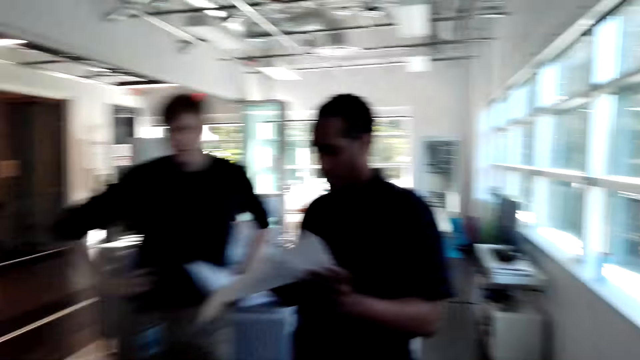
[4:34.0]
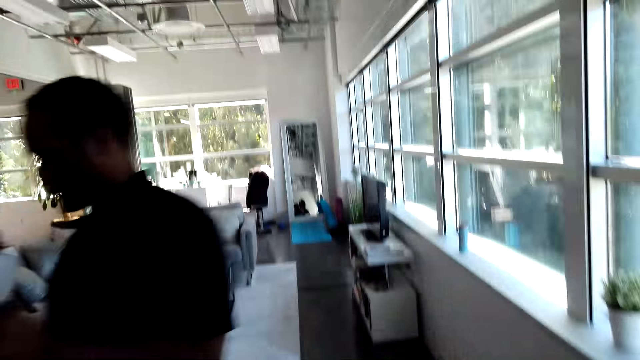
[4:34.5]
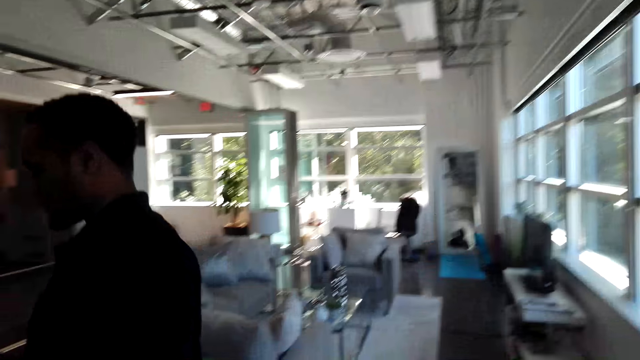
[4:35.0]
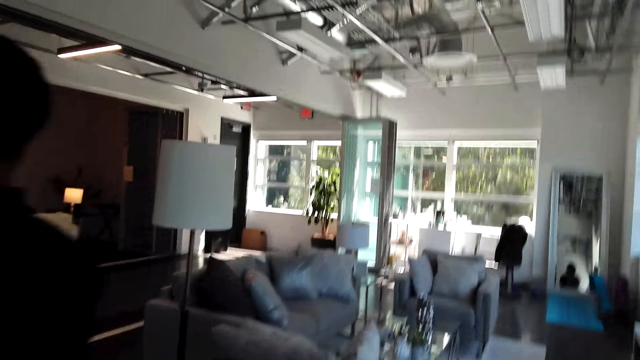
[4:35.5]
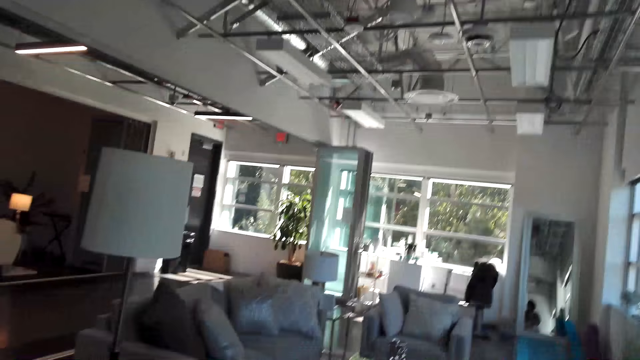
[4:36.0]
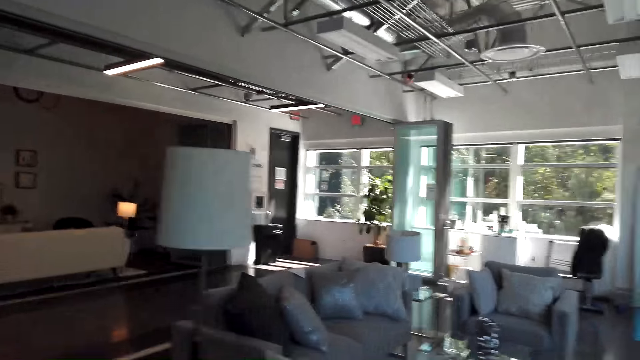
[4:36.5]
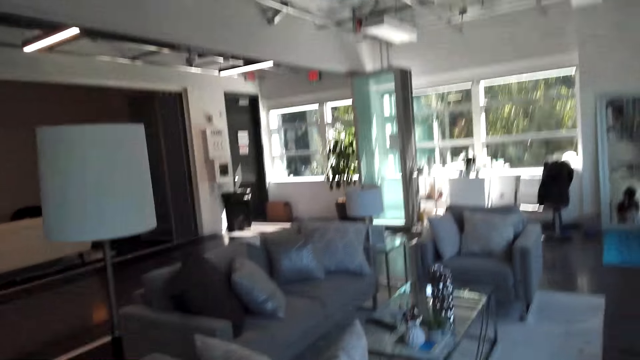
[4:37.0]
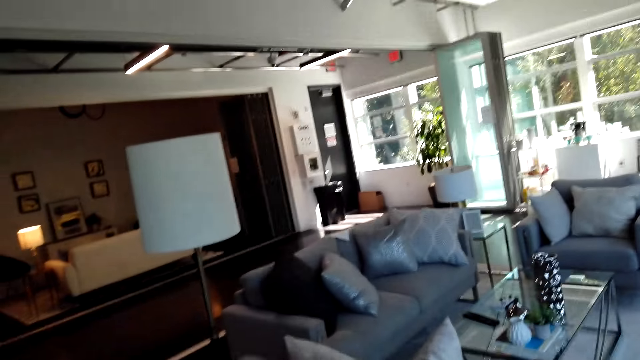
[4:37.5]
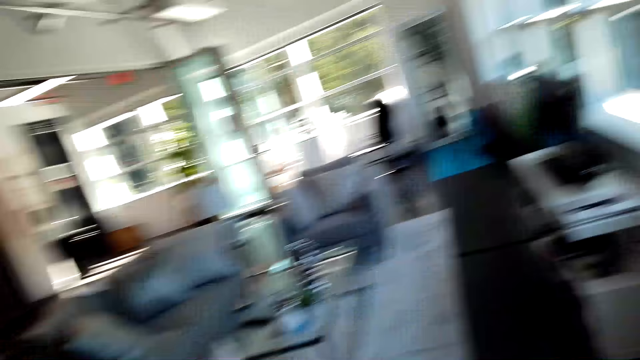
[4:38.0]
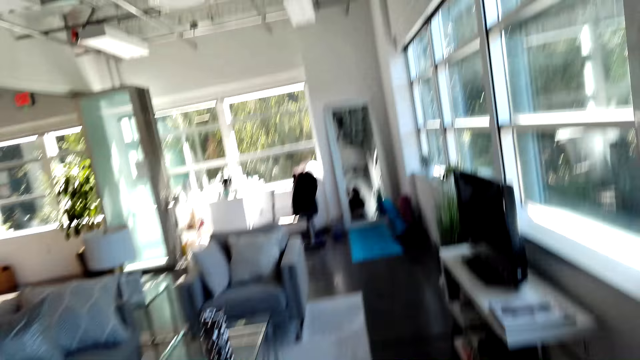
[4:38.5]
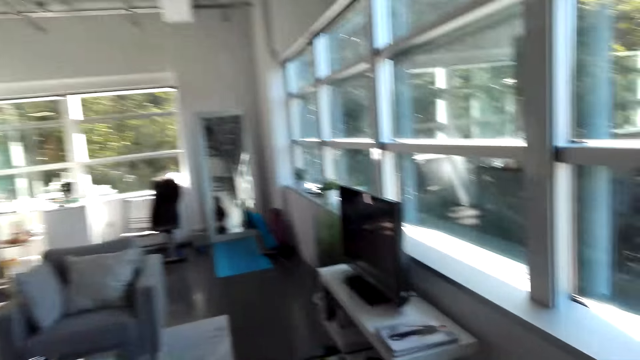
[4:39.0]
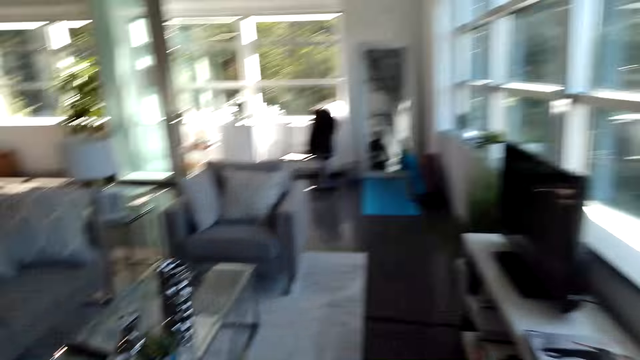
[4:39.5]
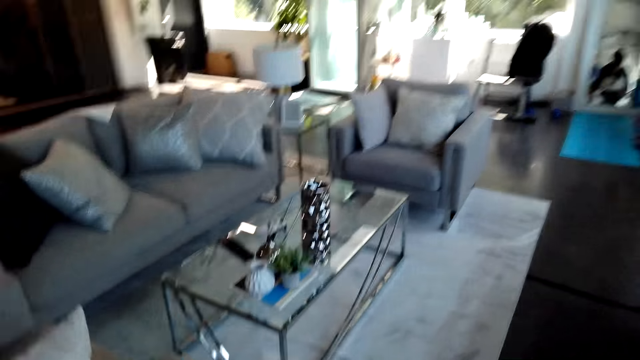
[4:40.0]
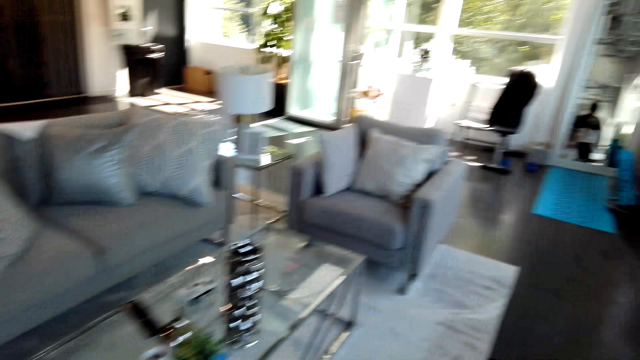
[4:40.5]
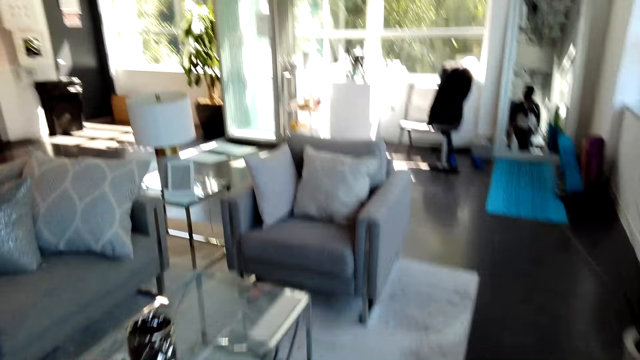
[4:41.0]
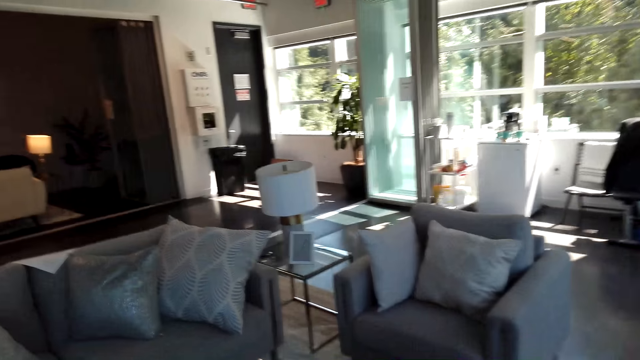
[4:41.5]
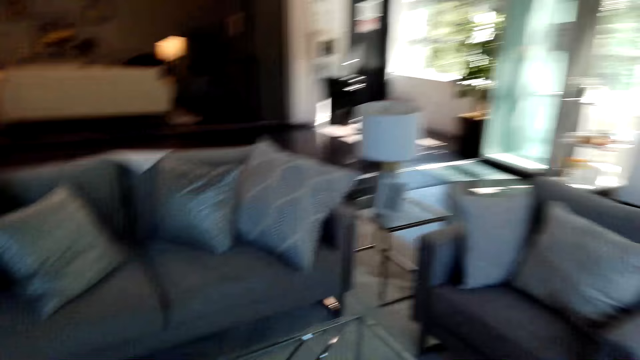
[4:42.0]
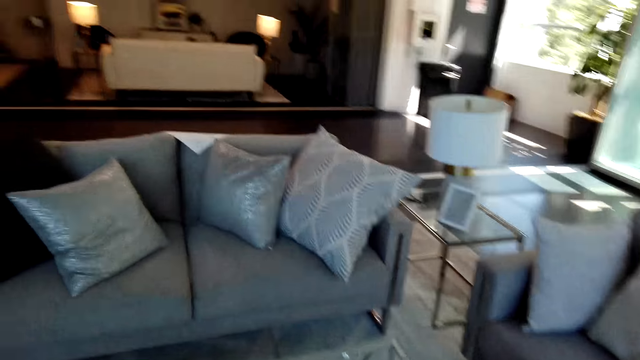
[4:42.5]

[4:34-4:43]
A man flips a paper. The camera wearer walks forward. They look around the room.

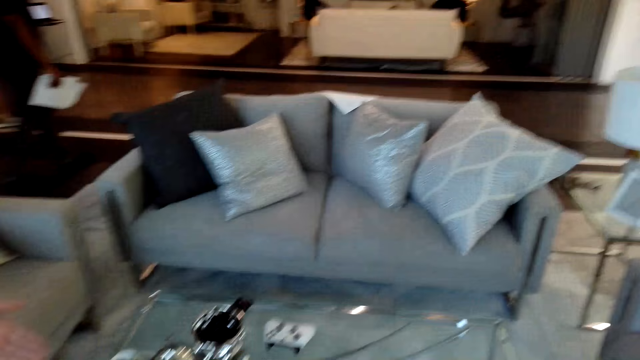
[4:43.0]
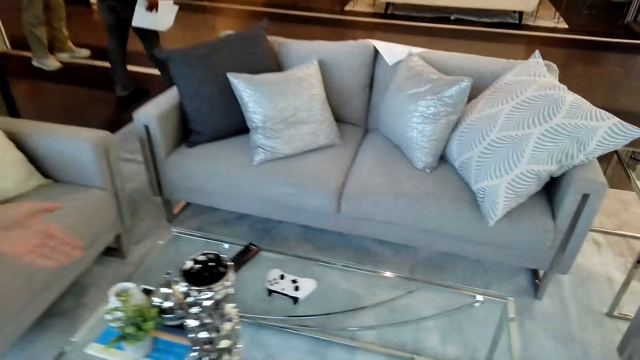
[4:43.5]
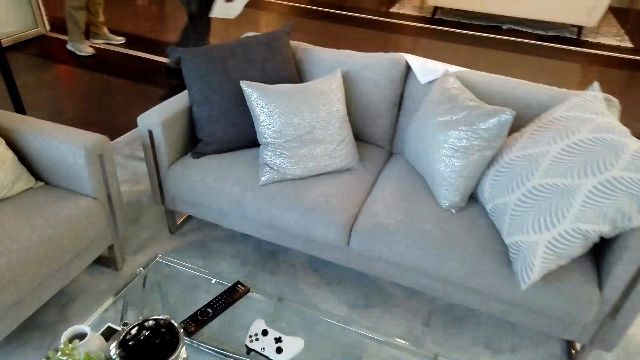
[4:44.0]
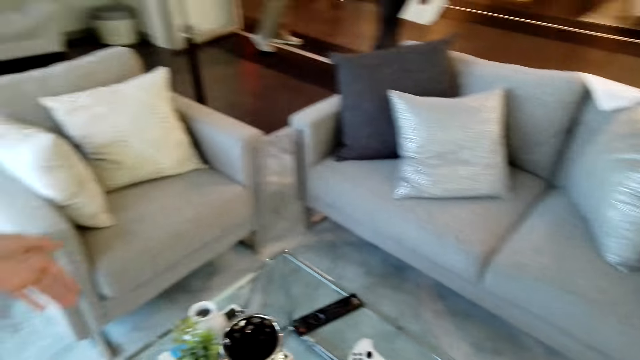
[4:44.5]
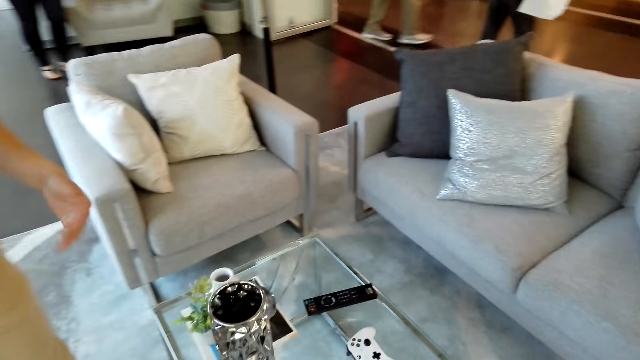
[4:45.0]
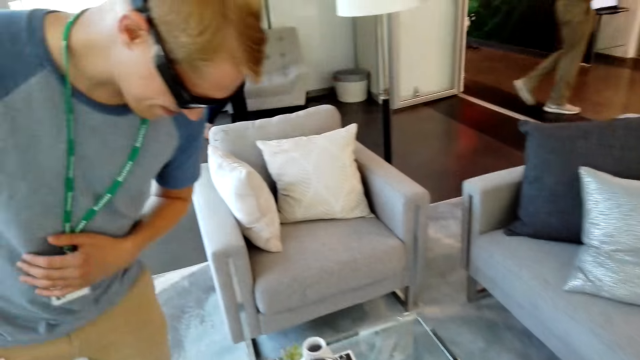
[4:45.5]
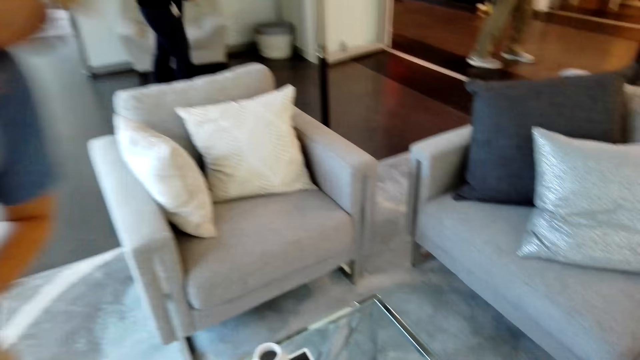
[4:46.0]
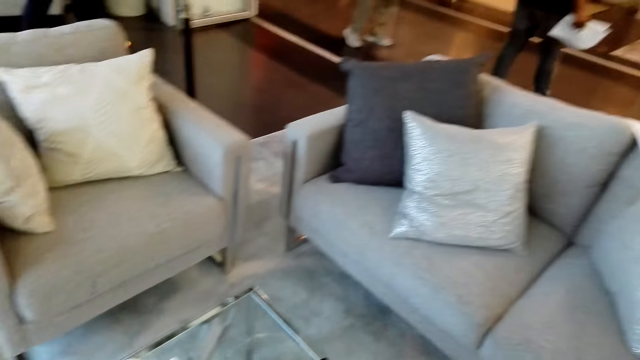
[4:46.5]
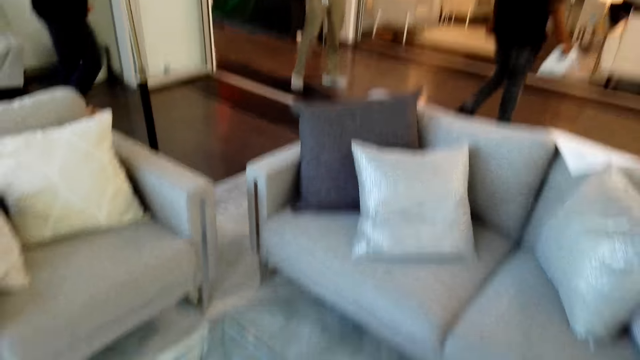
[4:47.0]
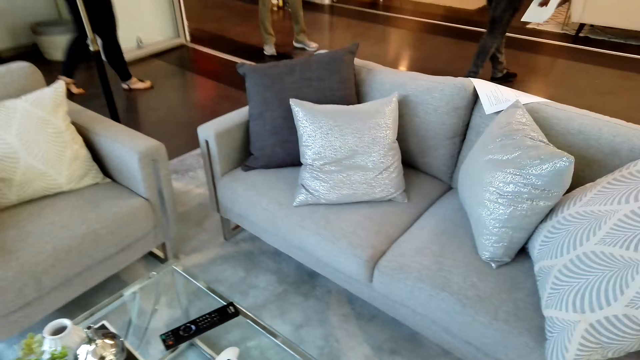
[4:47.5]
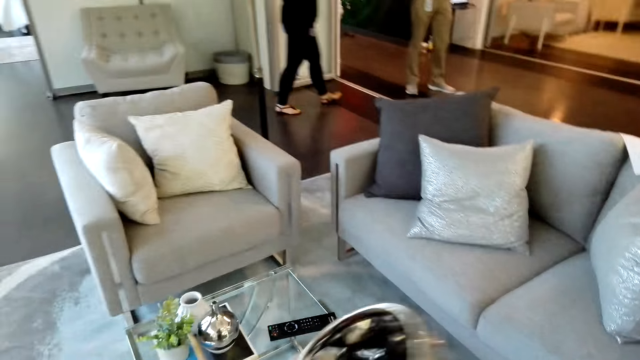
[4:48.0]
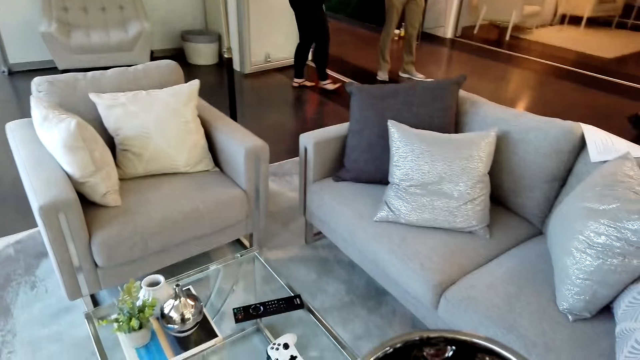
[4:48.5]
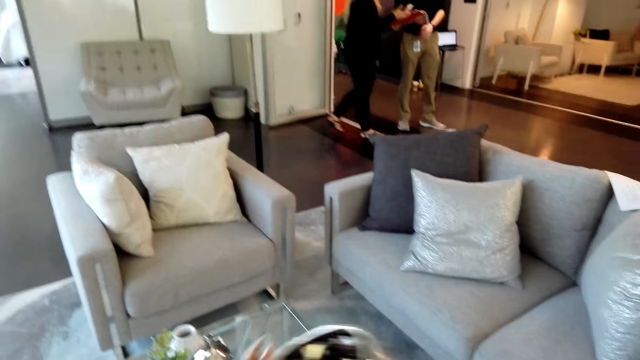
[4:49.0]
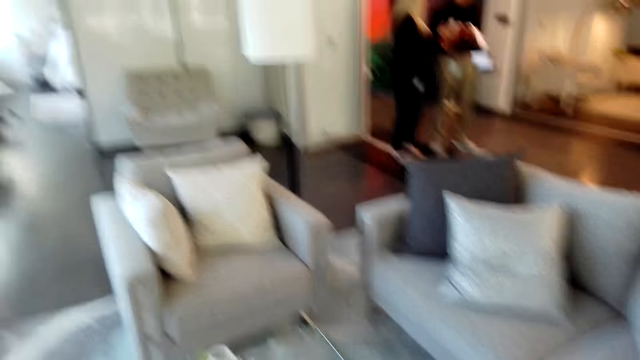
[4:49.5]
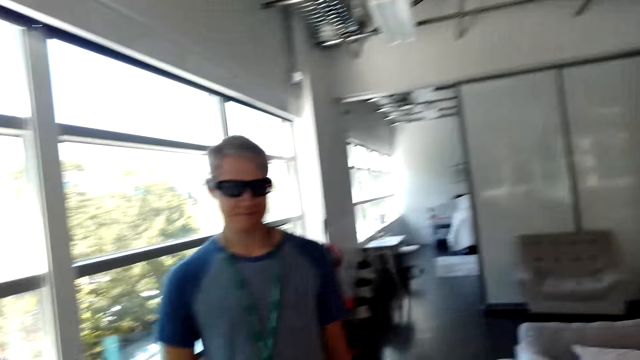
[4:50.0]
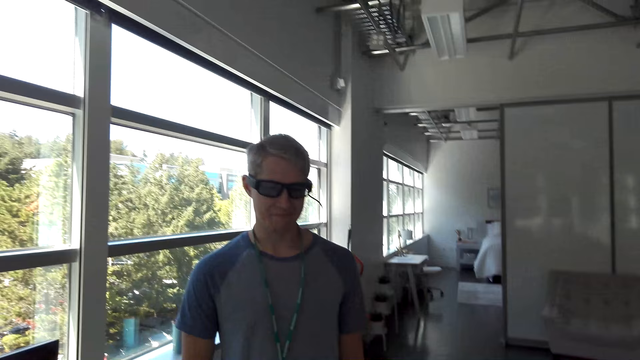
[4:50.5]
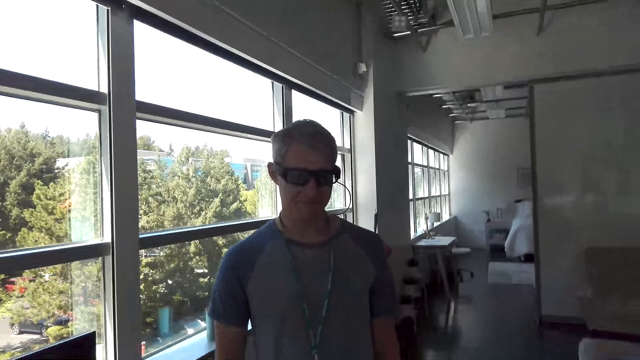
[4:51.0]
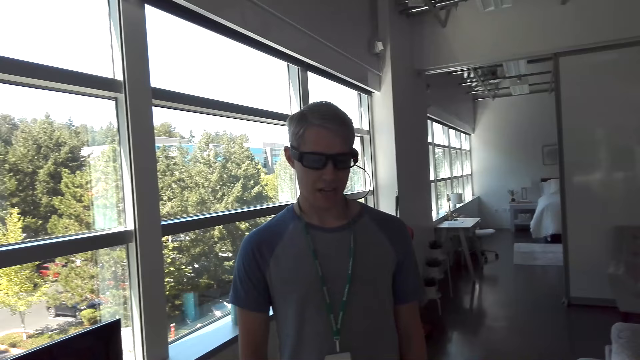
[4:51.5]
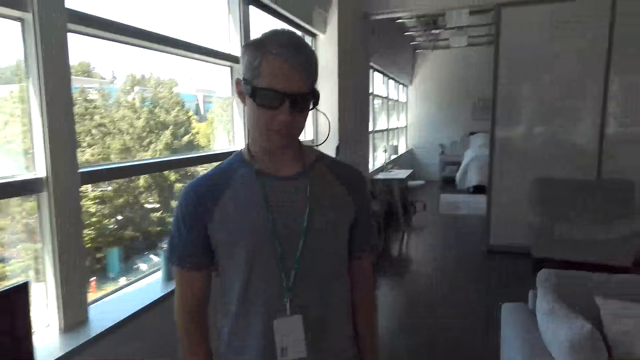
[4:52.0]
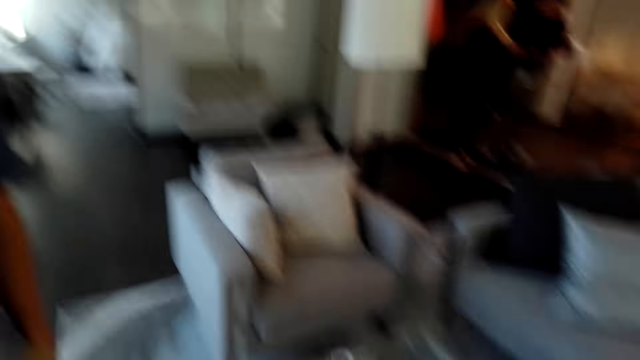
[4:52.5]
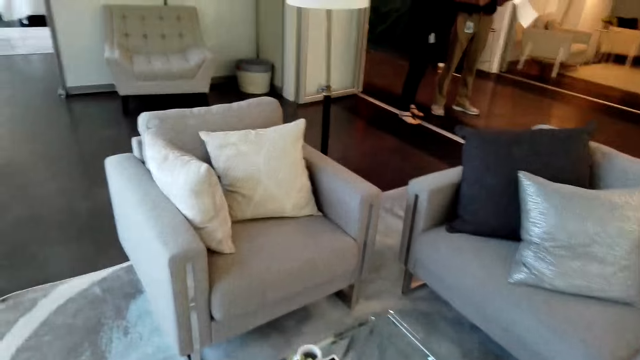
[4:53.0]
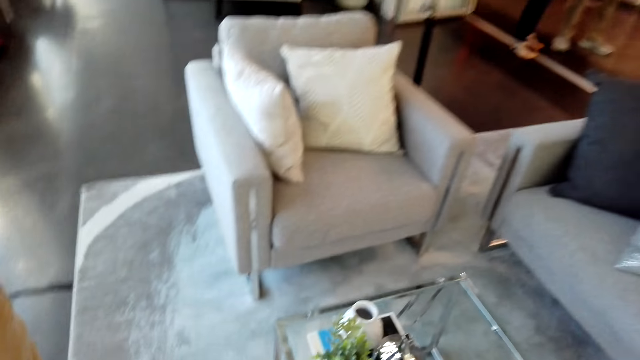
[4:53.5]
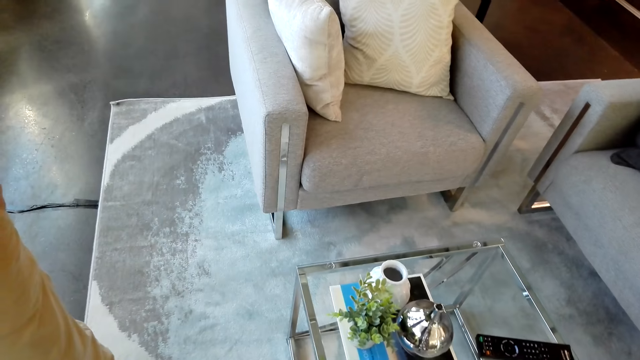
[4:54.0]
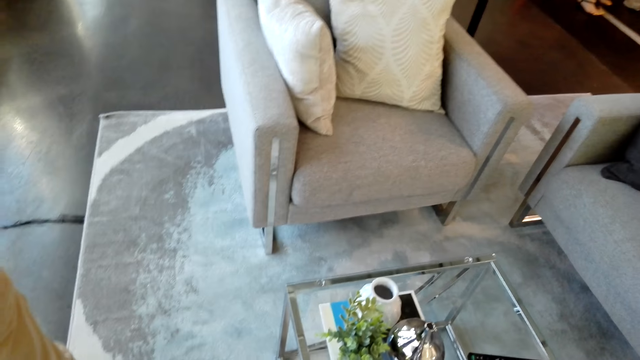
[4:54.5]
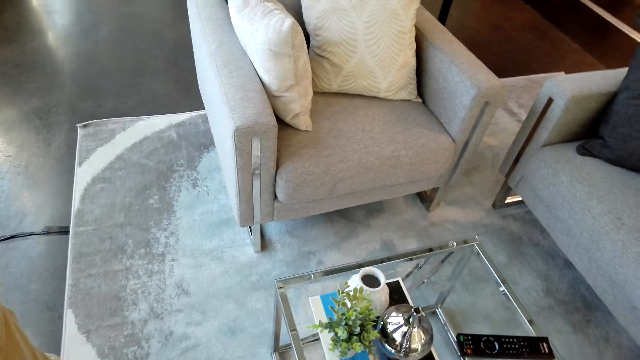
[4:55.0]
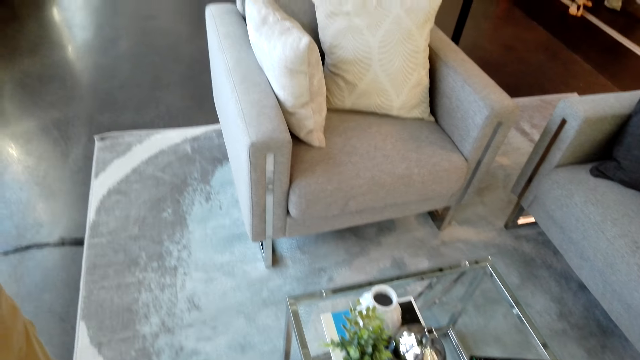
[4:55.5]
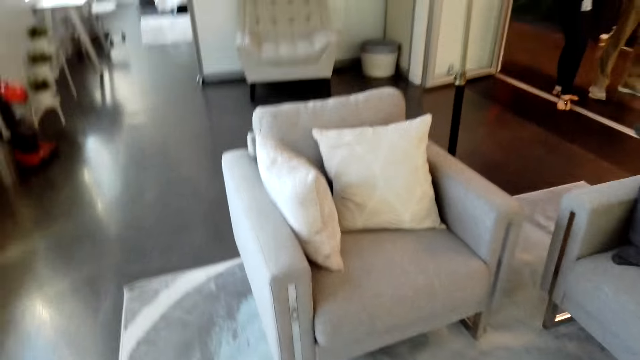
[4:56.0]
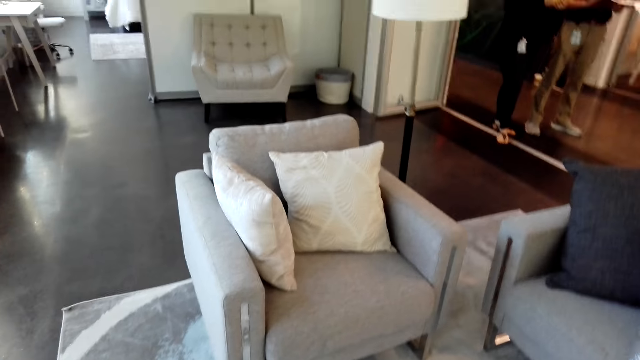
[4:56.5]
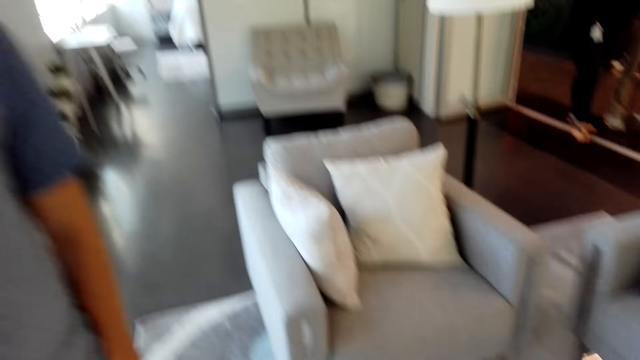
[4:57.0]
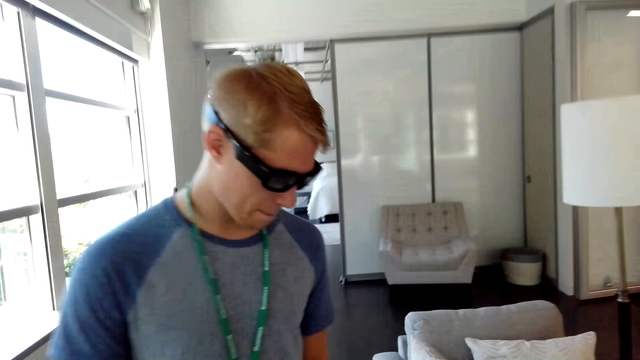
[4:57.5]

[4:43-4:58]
The camera wearer looks around the table. A man looks at something. The camera wearer looks around the table again. They look at the man. They look around the house. They look around the table.
